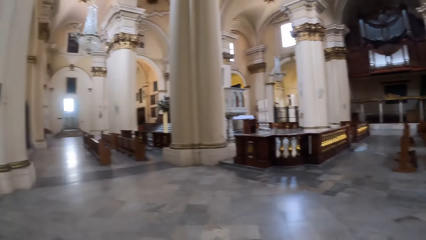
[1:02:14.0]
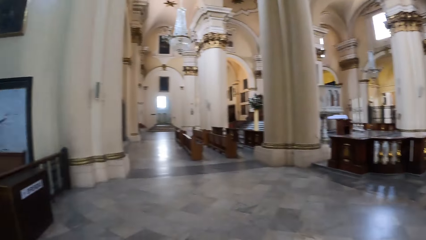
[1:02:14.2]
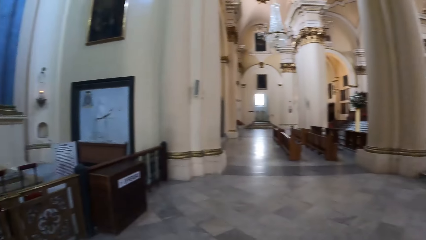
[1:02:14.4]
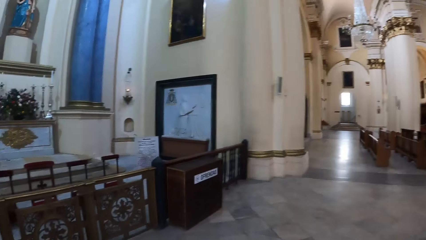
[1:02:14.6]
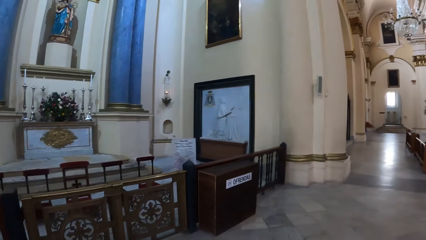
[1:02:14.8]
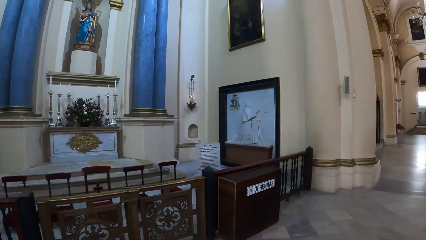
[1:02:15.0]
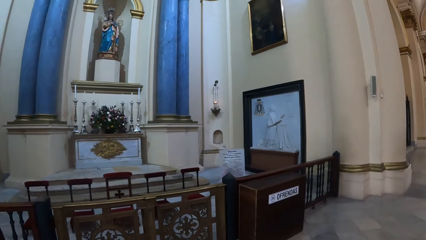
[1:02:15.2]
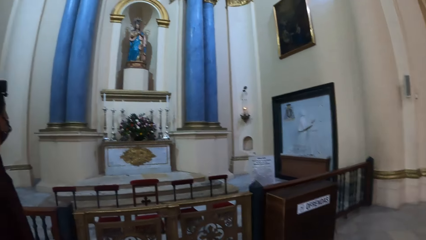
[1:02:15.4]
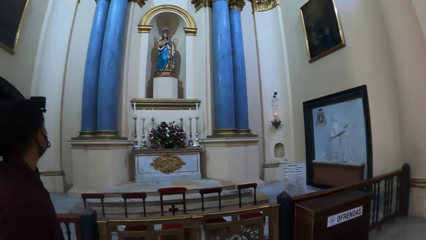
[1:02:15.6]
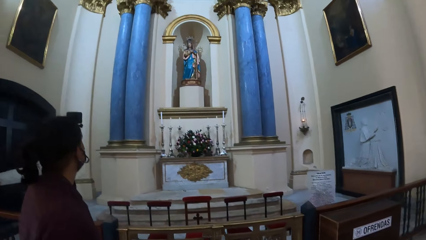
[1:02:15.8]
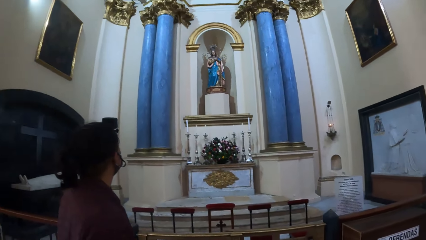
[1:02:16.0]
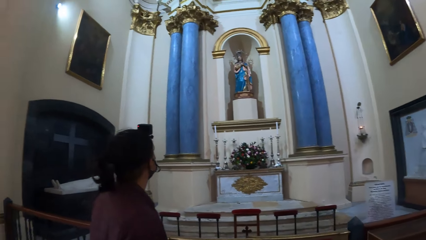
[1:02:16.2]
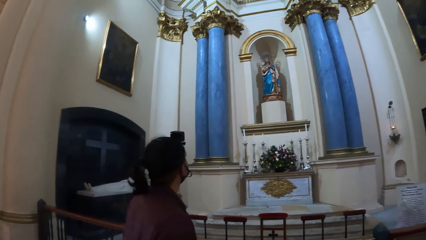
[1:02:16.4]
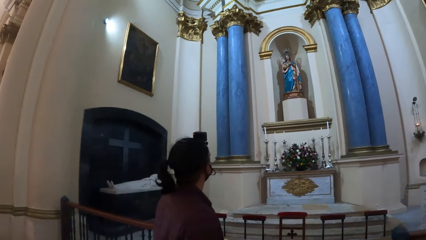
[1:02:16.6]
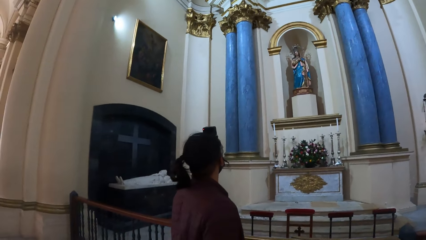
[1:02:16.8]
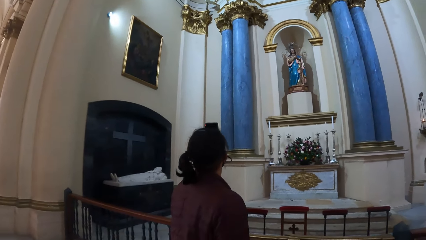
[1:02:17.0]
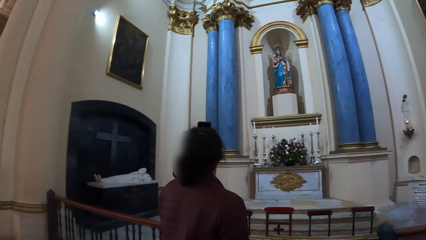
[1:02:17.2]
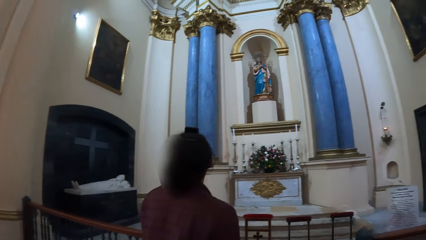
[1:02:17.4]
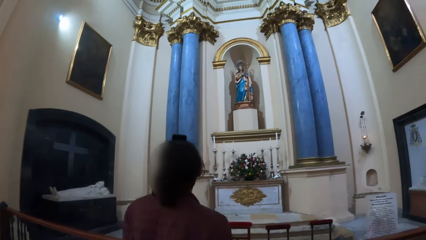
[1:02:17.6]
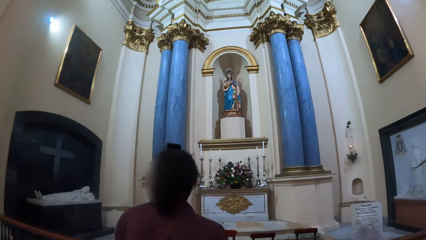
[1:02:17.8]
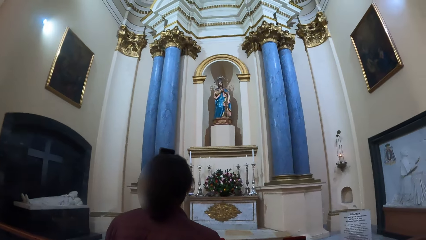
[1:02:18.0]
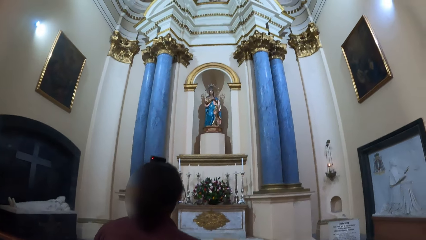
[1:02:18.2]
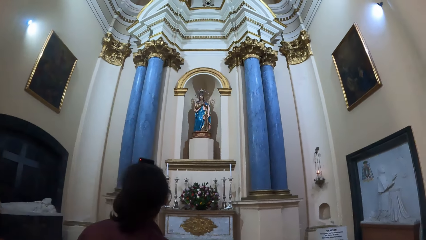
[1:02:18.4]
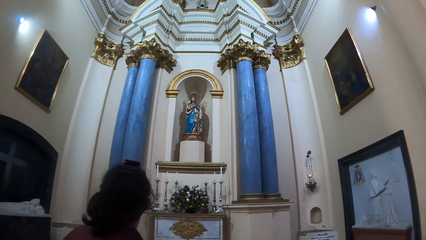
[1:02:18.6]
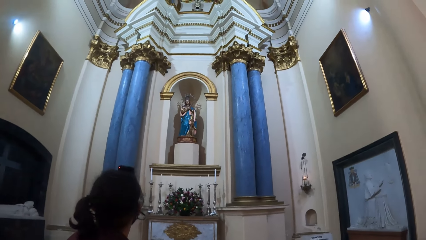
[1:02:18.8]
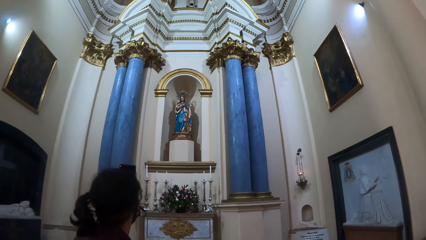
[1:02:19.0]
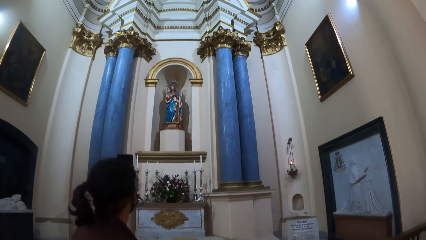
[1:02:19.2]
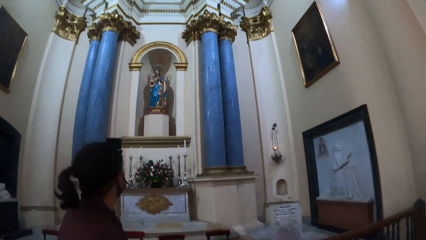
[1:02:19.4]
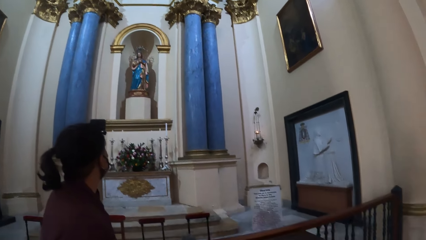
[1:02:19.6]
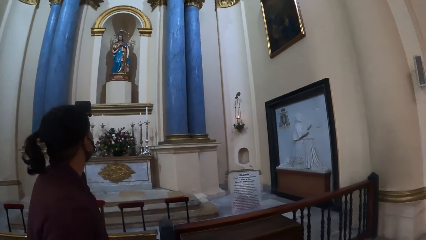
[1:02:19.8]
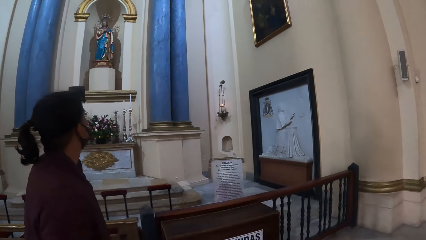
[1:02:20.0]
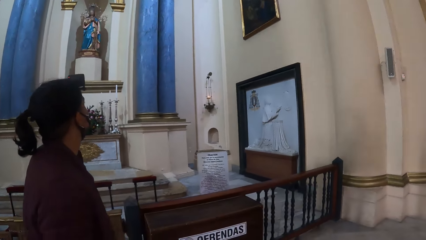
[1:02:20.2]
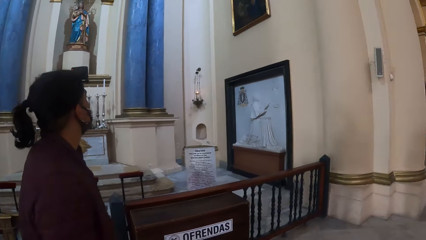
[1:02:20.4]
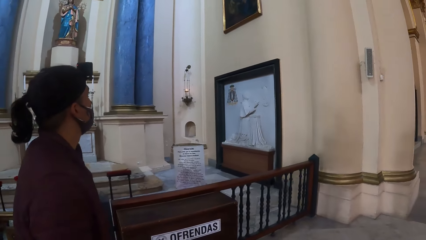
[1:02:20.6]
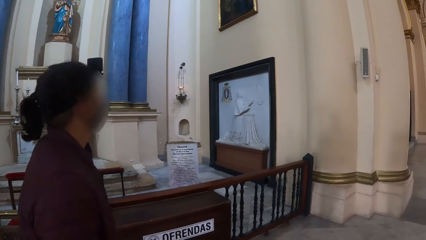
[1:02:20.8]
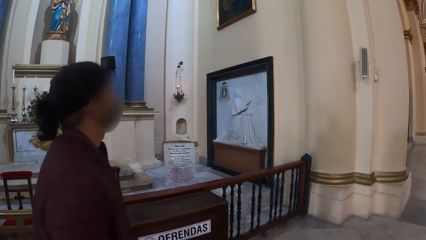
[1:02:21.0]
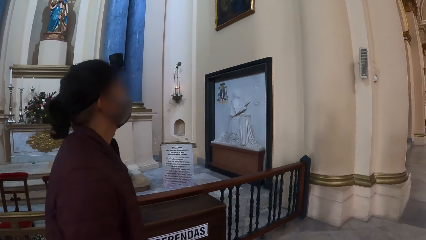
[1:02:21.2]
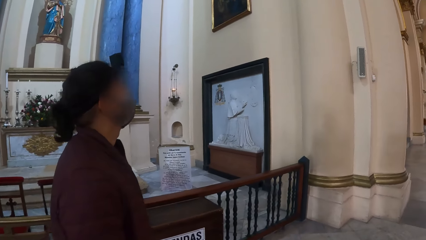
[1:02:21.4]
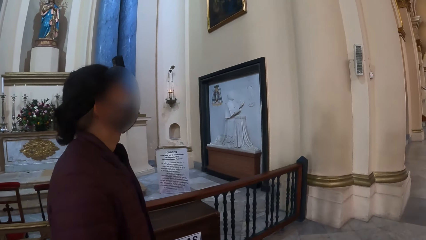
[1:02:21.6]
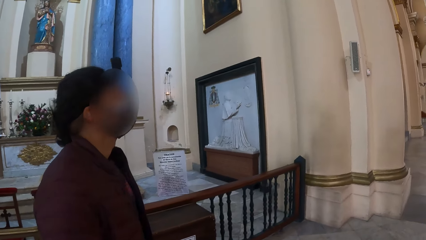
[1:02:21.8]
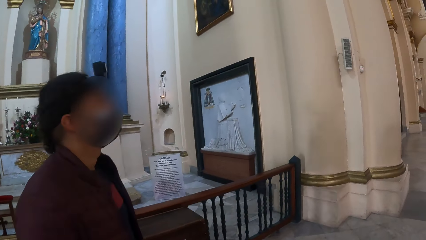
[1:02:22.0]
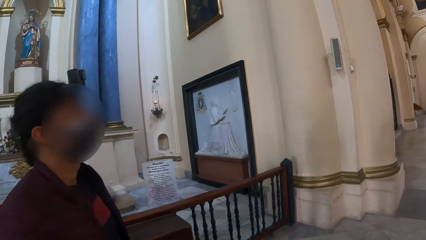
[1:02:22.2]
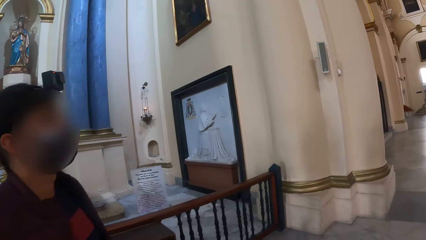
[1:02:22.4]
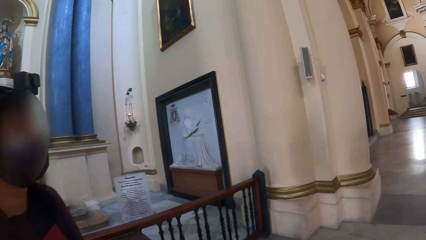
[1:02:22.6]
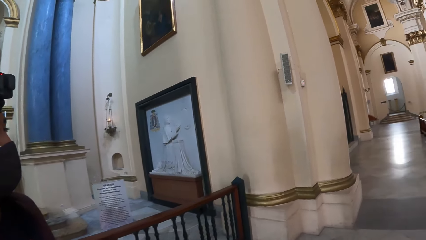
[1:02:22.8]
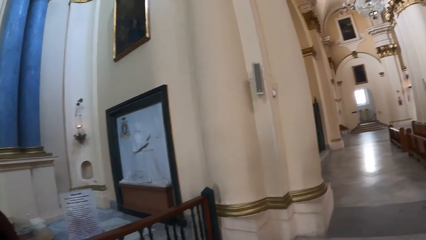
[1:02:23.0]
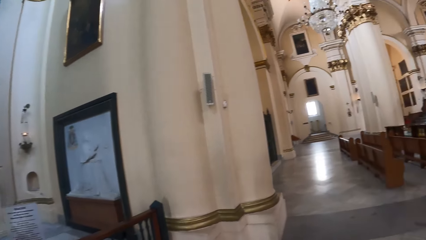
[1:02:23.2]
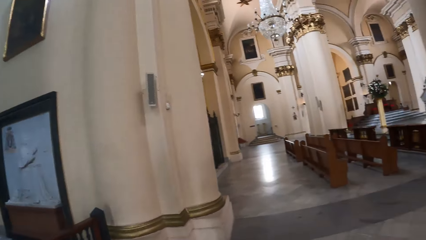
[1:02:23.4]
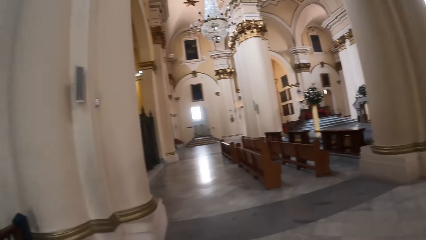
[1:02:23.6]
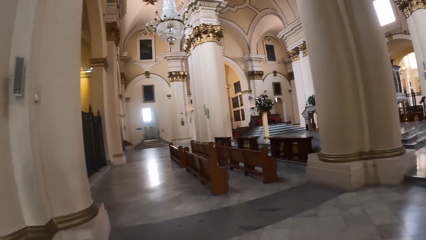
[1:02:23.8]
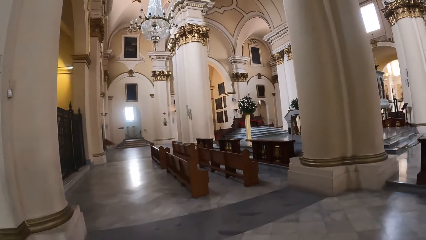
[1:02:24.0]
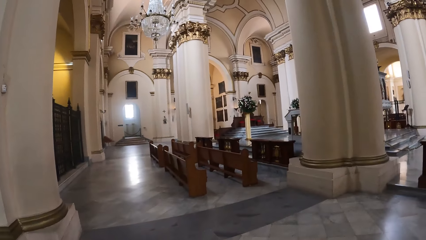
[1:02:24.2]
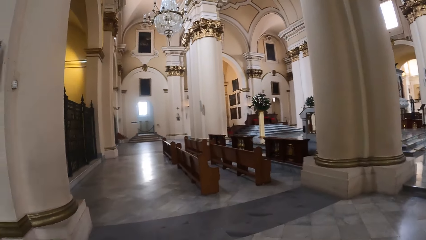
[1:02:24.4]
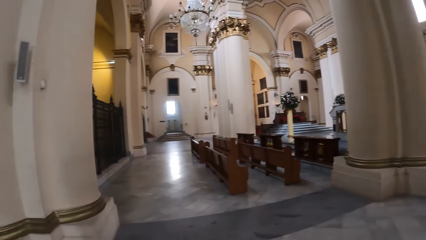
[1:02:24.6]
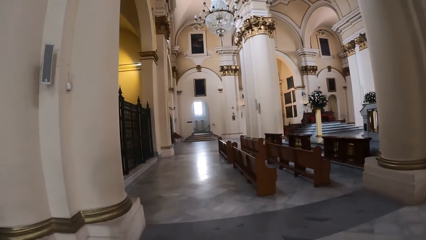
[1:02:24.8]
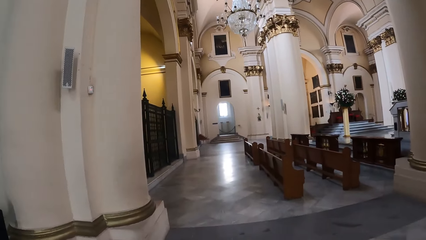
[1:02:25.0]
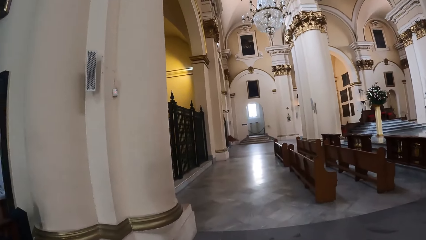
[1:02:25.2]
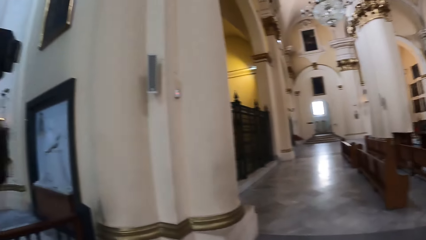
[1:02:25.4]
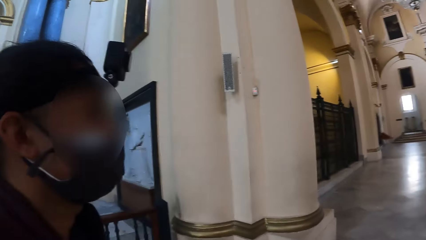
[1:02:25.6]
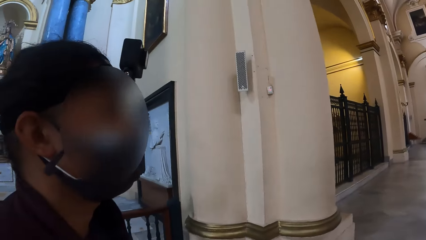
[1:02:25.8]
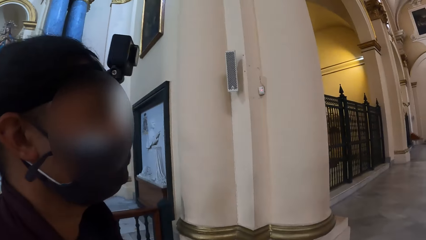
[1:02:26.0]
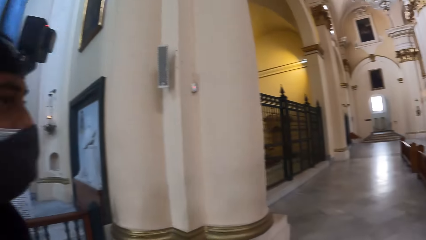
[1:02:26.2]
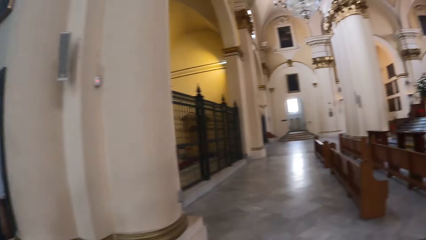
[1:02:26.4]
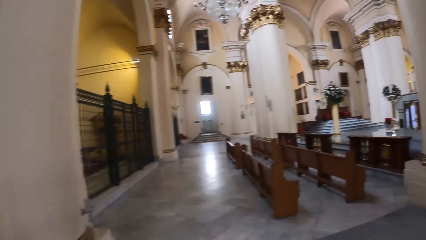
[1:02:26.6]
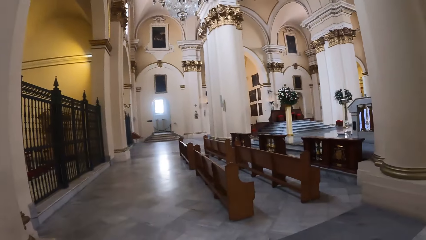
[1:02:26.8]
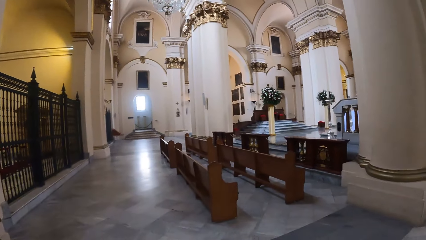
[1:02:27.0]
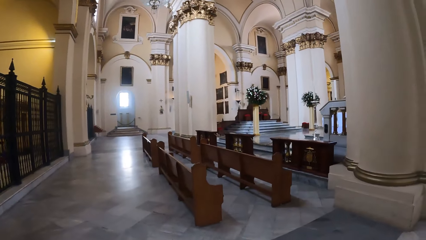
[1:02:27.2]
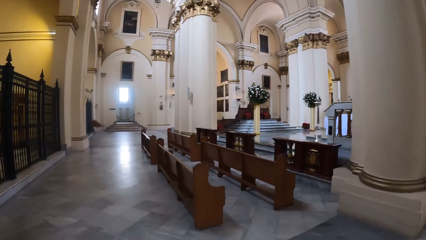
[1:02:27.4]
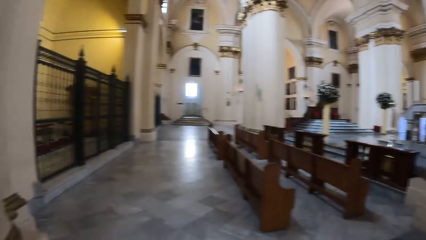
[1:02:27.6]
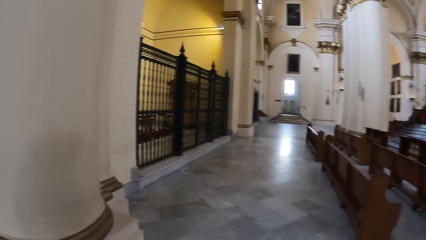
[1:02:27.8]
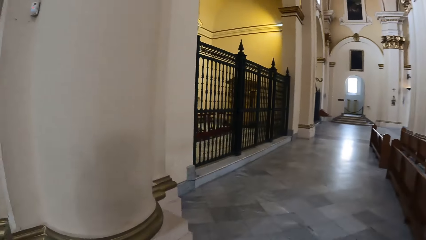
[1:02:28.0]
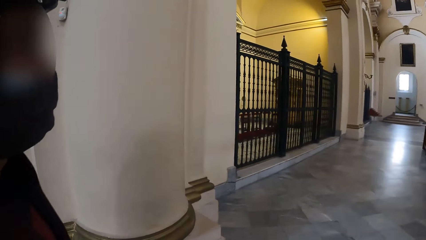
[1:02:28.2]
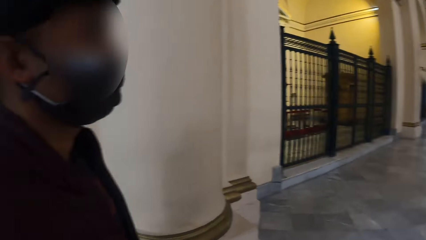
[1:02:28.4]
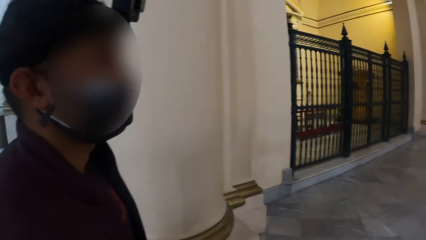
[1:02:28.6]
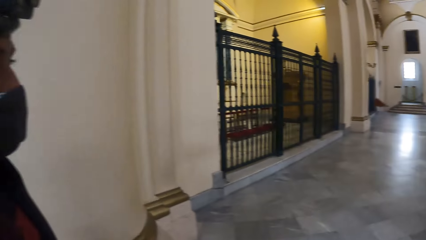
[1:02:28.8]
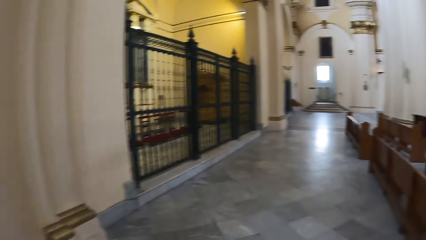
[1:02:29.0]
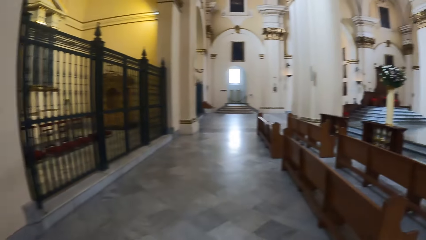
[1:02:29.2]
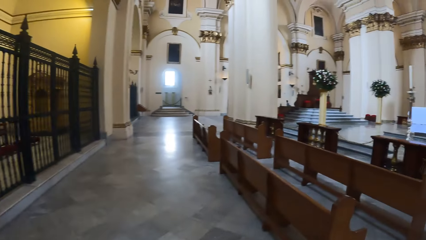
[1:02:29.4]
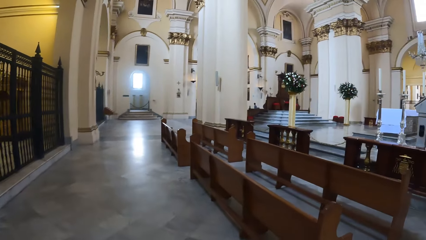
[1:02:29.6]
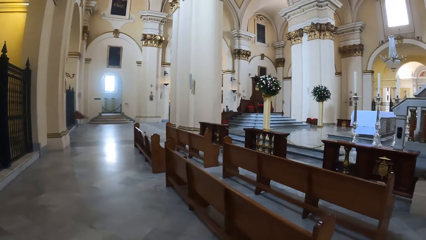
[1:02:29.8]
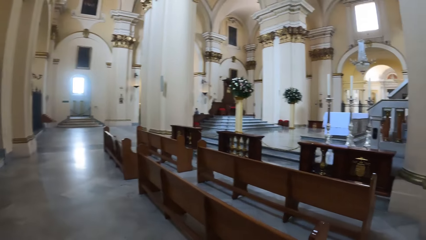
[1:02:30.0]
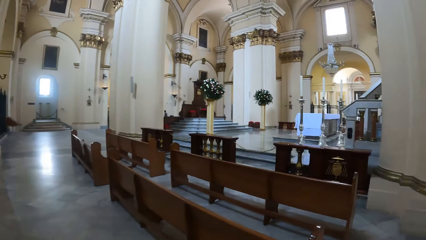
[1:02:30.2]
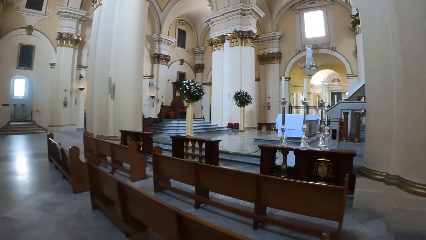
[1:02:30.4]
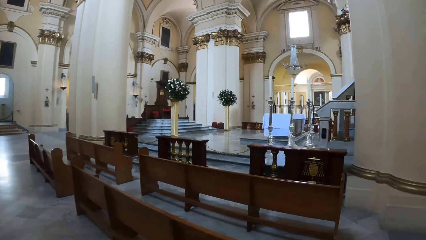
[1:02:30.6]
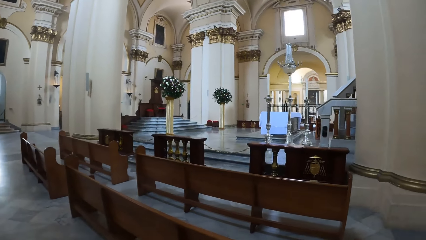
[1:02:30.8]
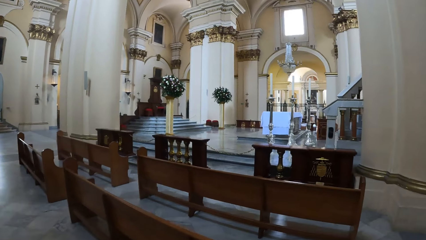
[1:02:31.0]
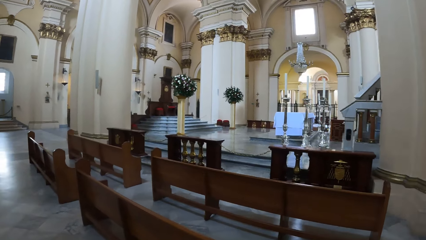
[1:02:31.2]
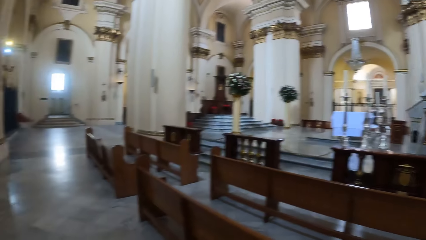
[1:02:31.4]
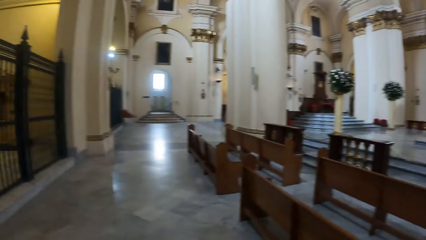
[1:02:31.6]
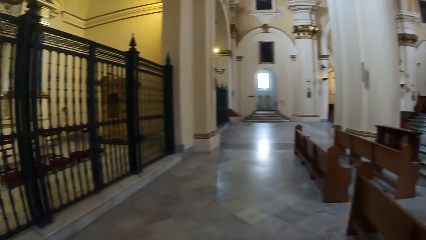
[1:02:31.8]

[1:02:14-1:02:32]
The camera wearer looks around the room with a person. They look at the person.
